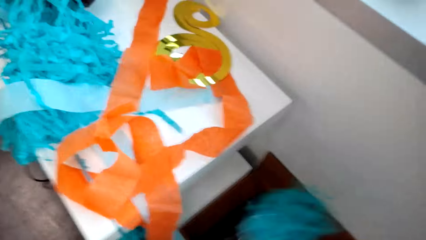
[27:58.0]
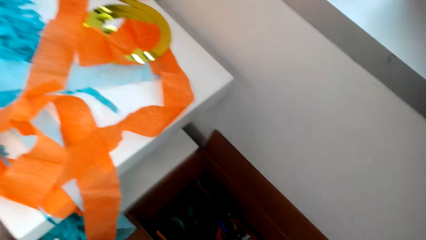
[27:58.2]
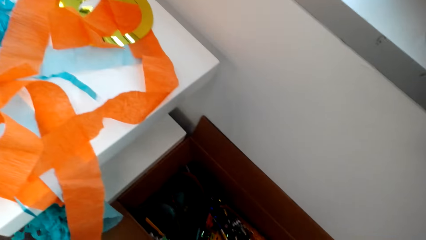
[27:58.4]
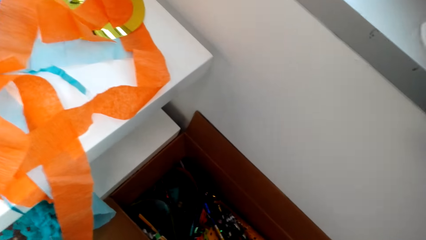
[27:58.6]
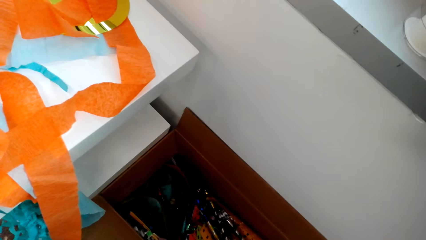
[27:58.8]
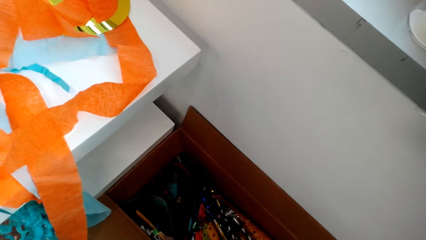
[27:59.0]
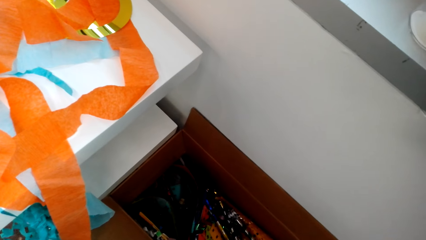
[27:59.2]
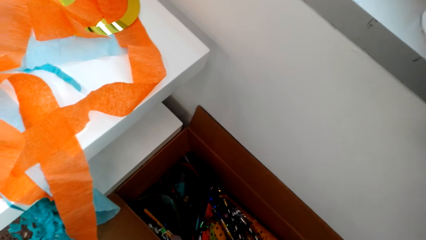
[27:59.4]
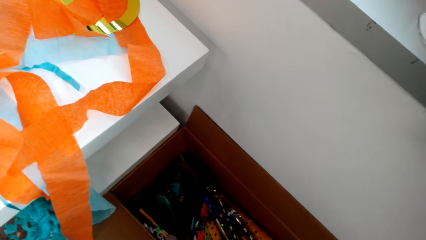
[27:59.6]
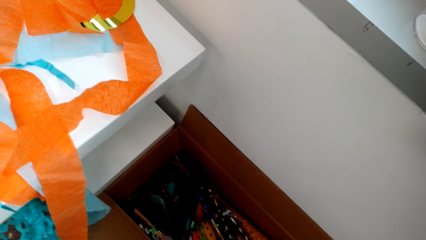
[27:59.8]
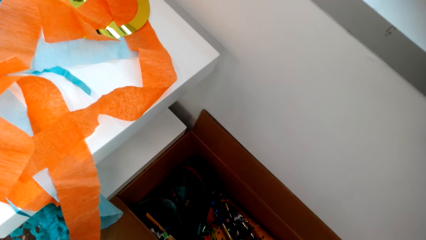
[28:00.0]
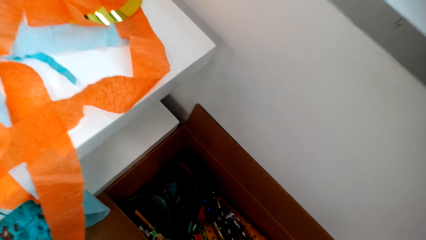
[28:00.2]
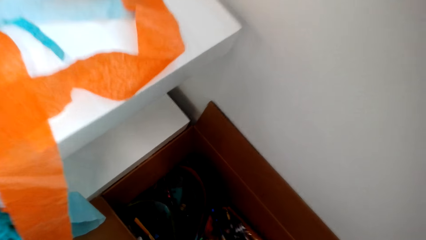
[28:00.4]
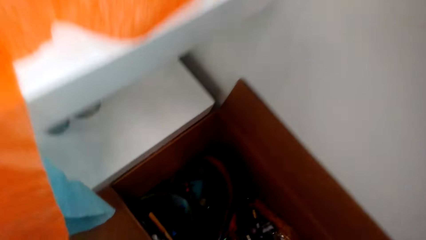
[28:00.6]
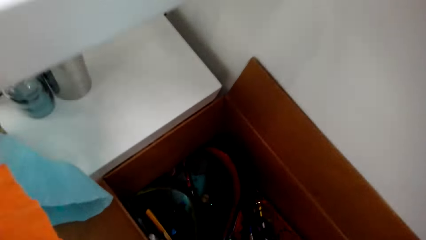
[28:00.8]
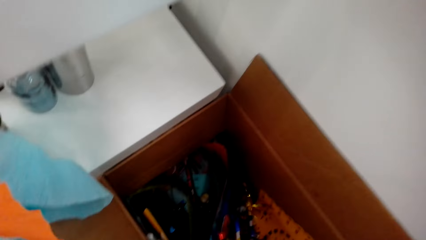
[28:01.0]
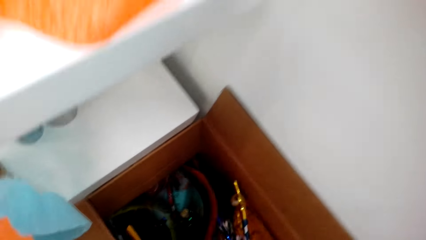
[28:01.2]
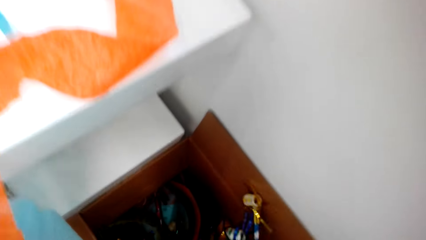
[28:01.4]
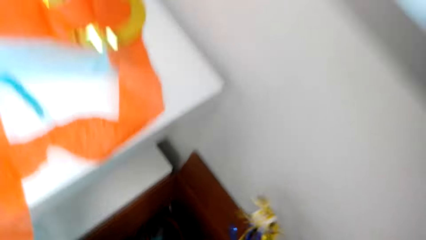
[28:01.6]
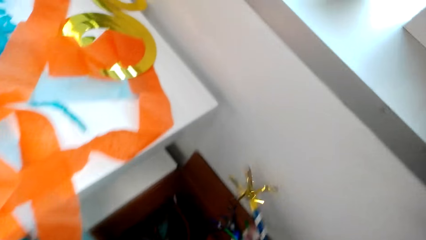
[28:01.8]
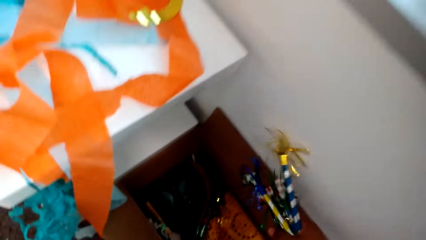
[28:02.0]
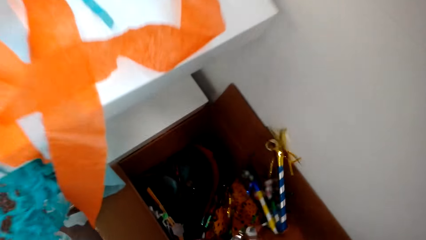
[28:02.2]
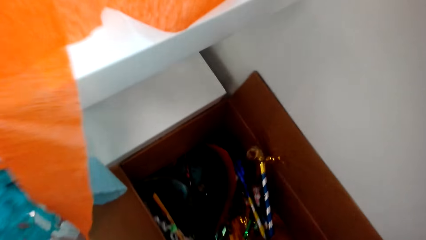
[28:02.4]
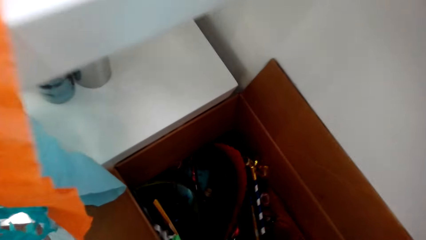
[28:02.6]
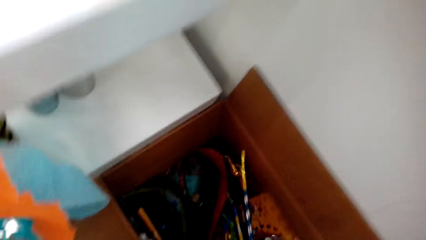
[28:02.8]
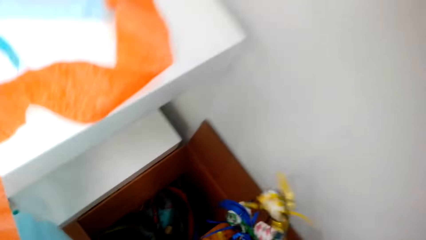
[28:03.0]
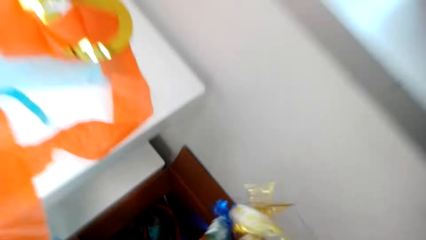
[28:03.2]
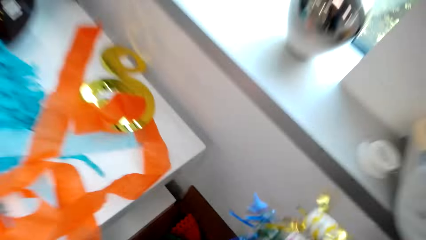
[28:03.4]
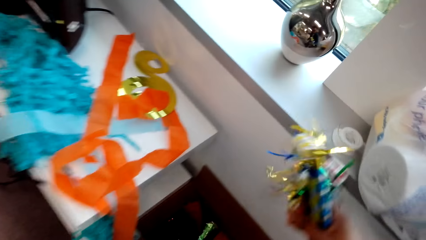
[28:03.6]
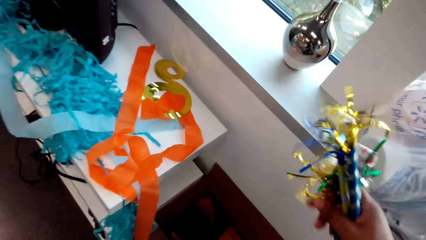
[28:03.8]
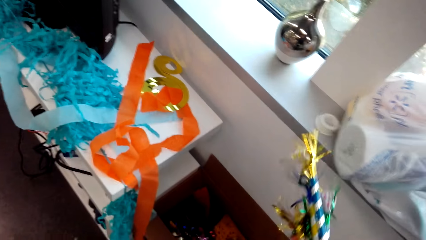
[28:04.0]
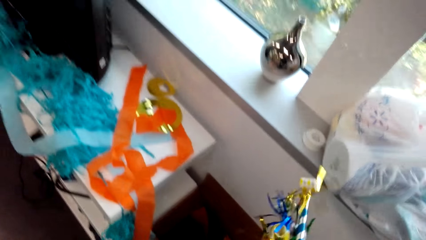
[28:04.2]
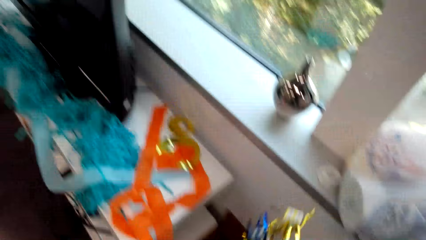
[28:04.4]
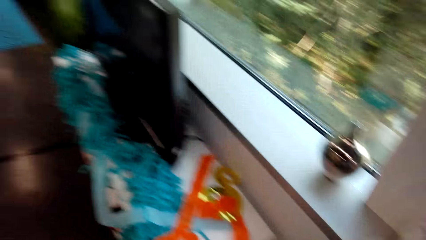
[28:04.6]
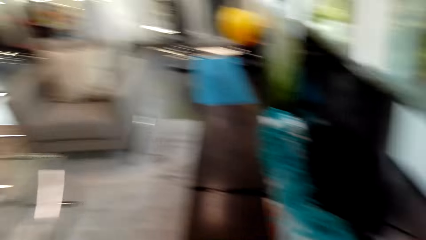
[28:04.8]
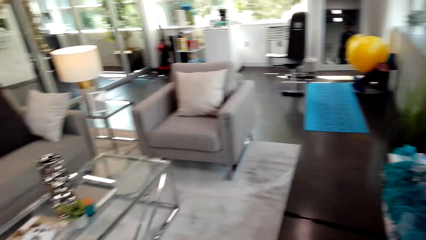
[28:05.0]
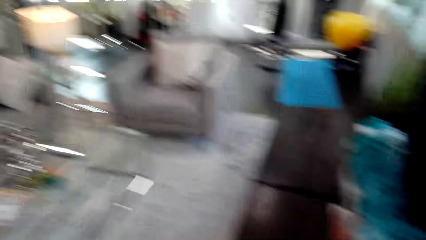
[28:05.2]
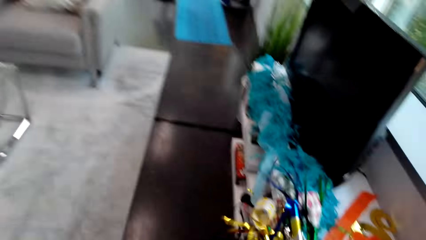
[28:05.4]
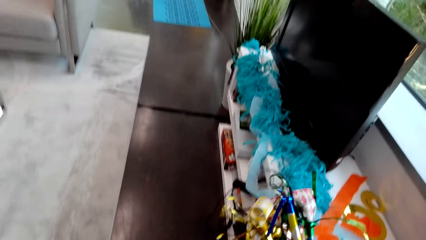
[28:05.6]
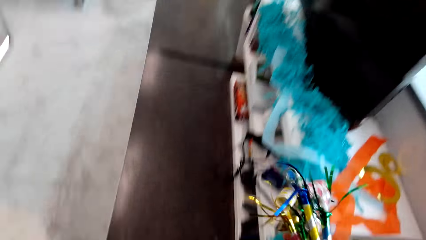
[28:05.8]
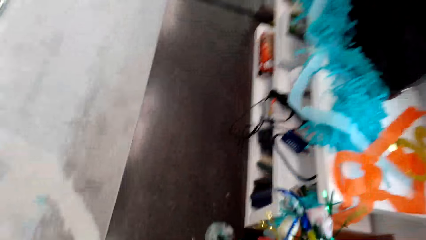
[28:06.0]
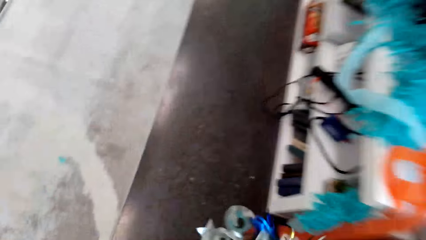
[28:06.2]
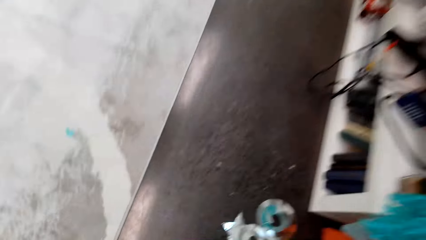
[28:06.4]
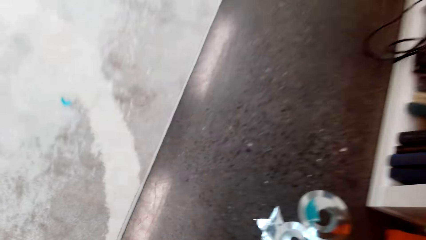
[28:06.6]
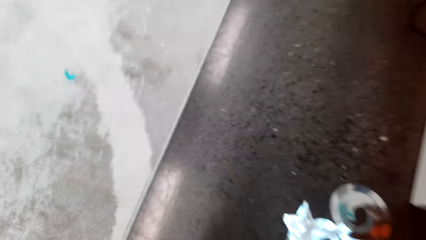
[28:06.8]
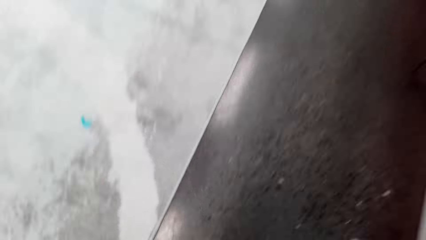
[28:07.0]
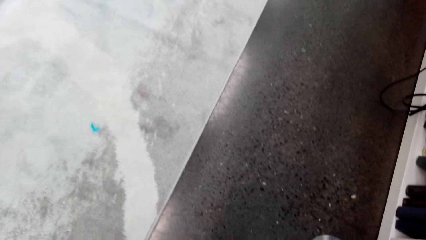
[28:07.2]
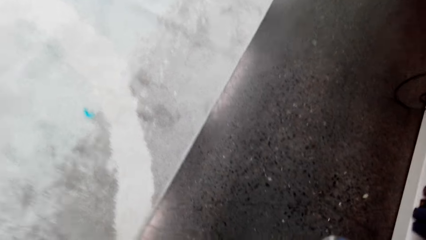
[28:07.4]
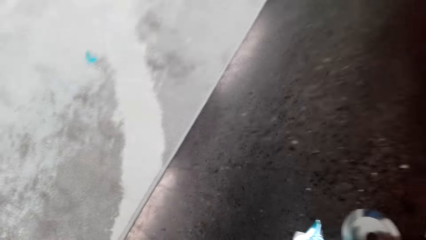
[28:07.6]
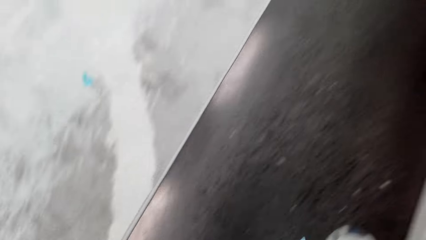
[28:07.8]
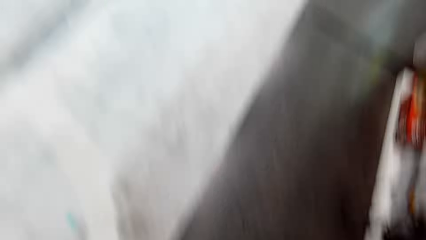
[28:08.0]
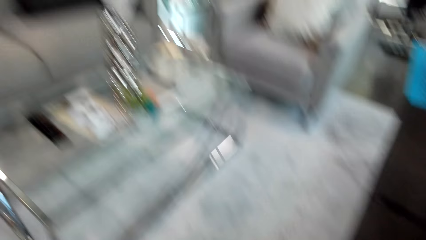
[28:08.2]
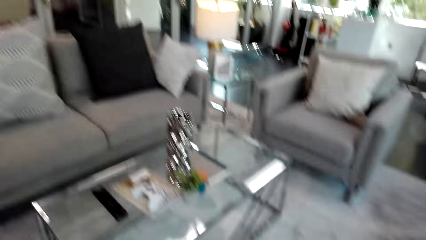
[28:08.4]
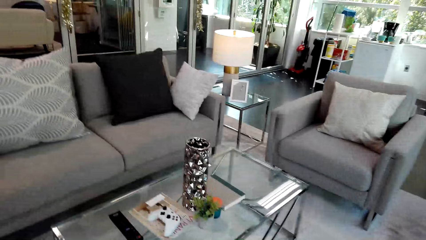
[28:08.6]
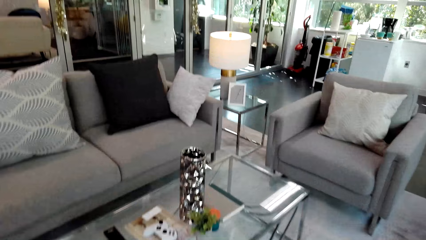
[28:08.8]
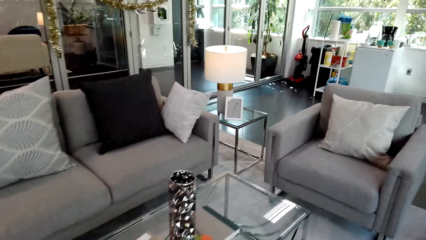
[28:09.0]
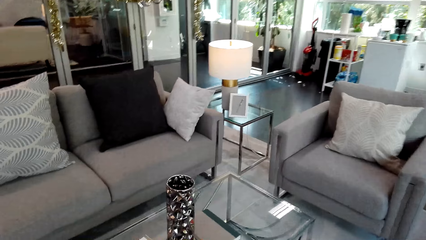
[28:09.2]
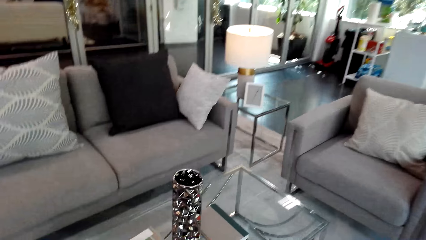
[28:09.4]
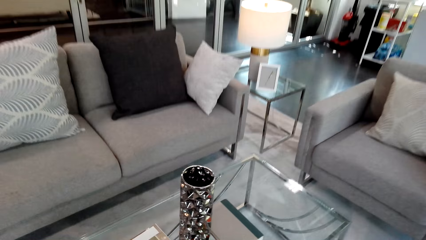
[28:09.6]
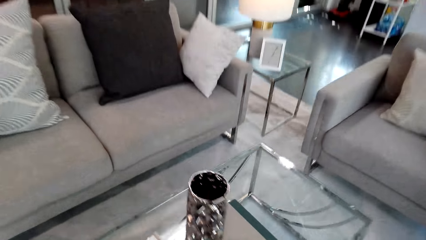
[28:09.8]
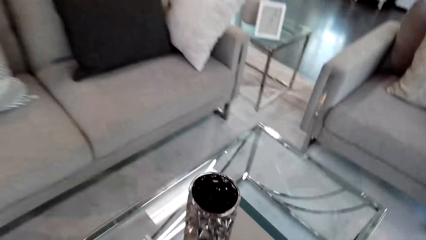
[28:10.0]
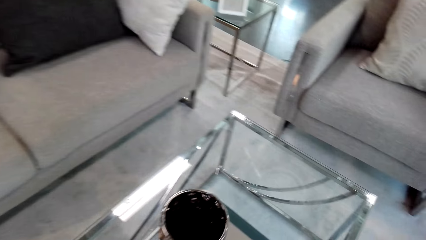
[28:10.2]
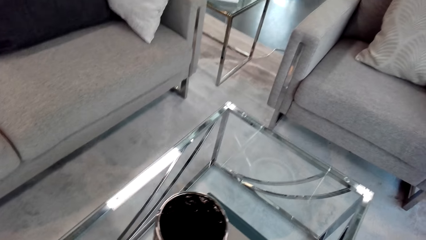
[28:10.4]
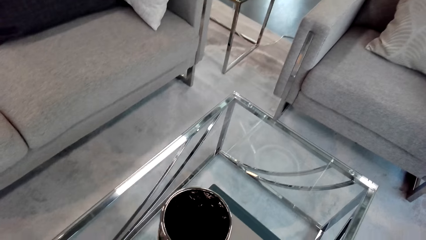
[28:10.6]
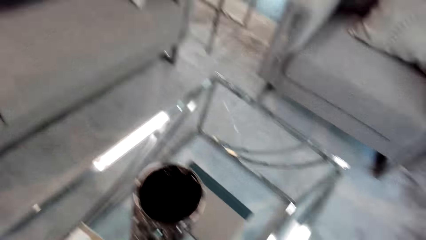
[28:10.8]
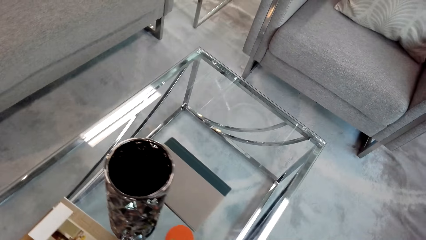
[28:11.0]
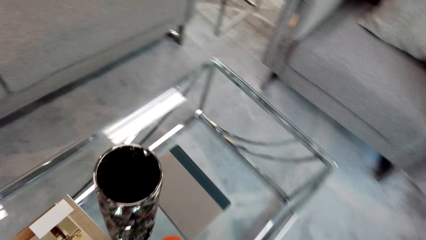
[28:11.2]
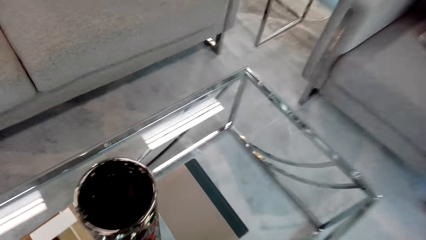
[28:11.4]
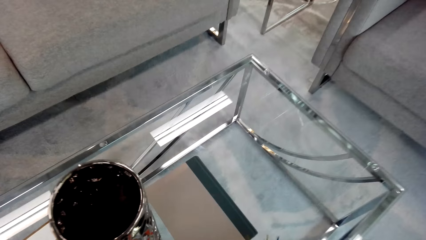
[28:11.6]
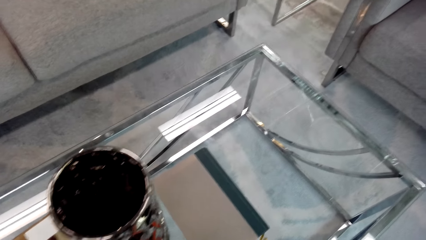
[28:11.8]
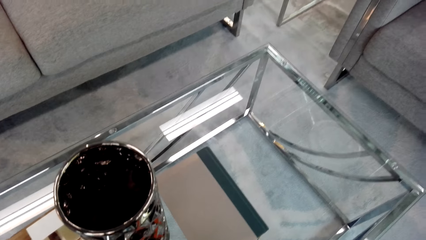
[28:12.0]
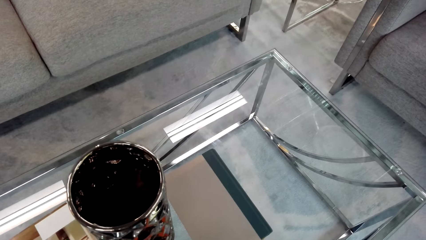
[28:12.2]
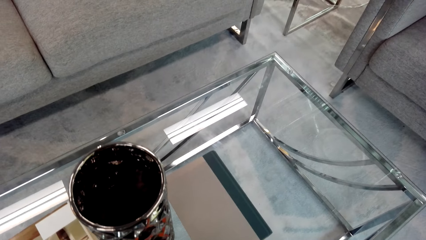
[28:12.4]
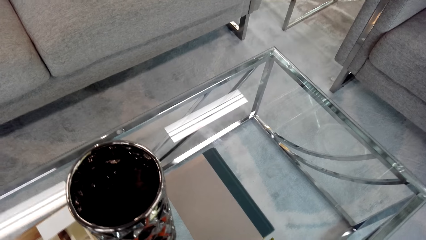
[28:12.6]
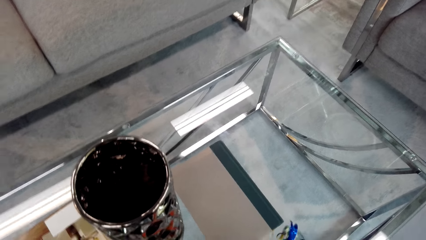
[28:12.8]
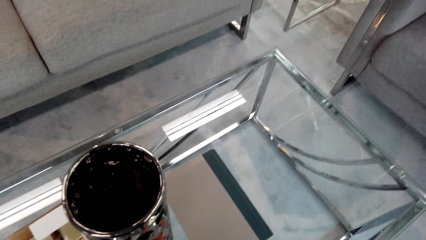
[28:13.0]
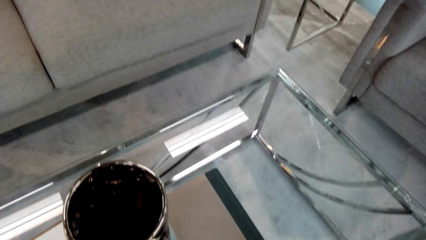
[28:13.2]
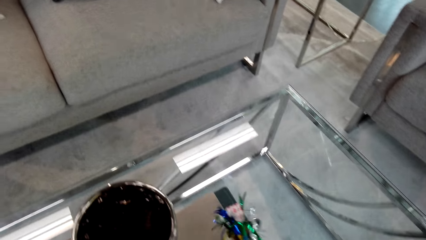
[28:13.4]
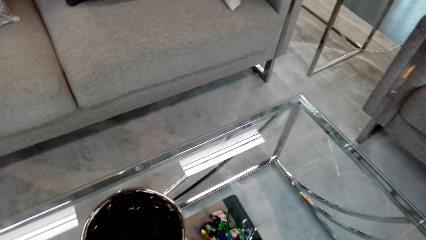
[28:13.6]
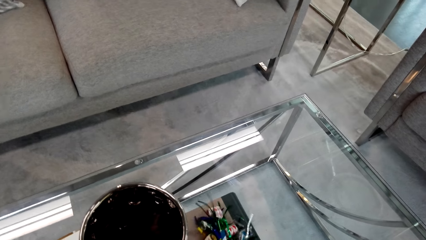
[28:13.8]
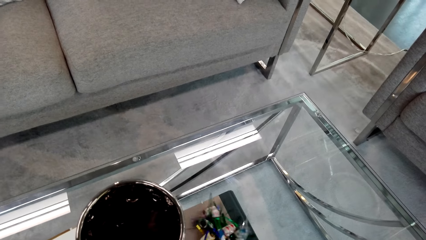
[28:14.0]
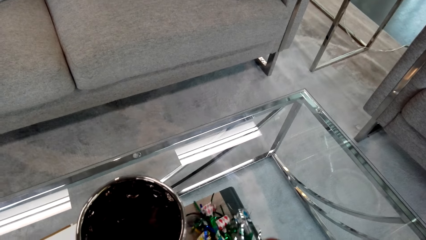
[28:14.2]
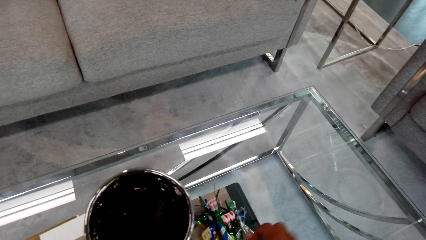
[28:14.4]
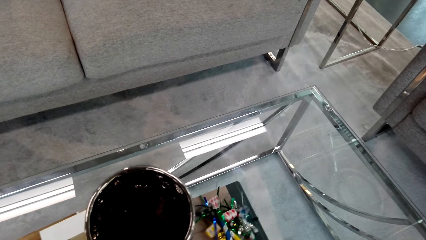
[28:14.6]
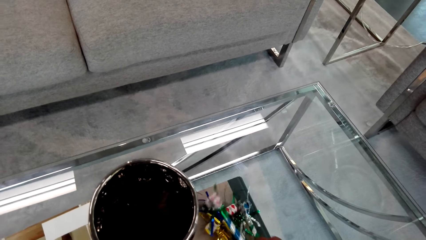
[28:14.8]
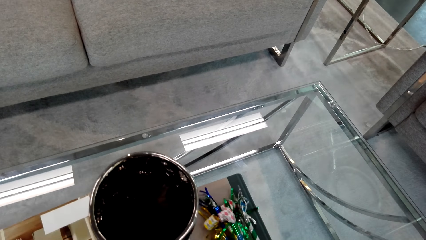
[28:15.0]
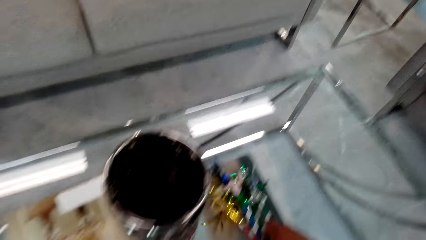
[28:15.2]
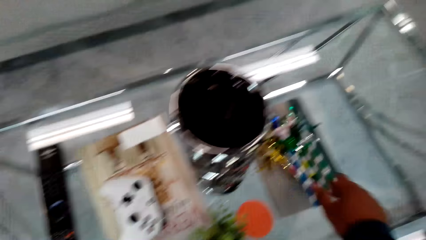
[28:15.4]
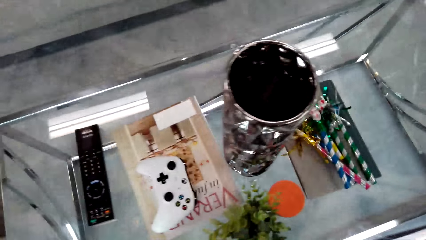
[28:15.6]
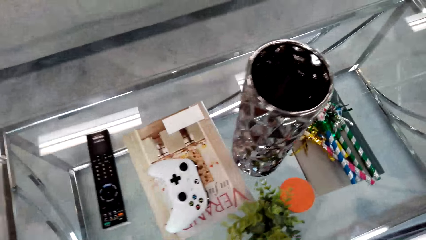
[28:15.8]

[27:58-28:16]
The camera wearer picks a decoration from the box. They pick a decoration from the floor. They move around. They put the decoration on the table.
